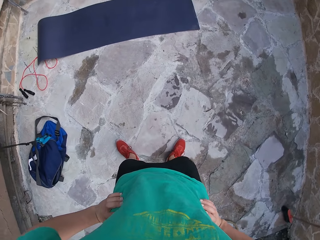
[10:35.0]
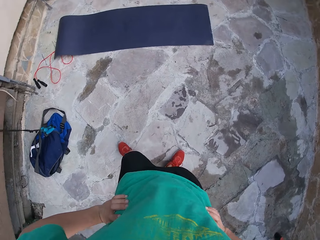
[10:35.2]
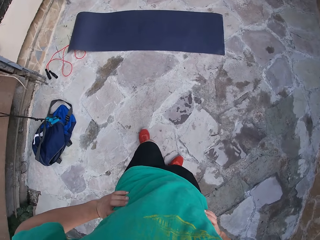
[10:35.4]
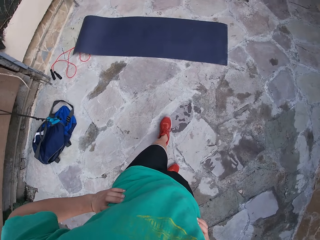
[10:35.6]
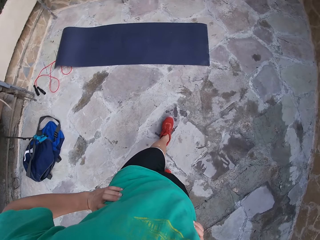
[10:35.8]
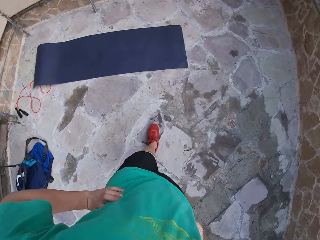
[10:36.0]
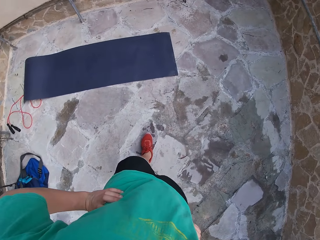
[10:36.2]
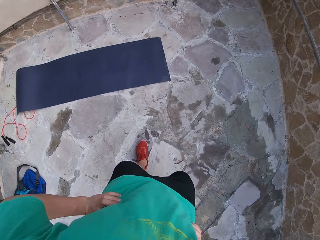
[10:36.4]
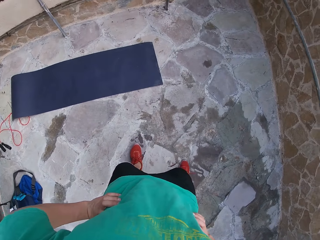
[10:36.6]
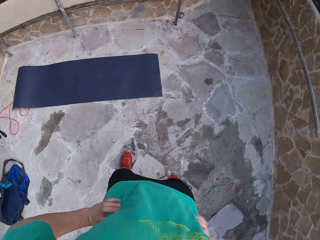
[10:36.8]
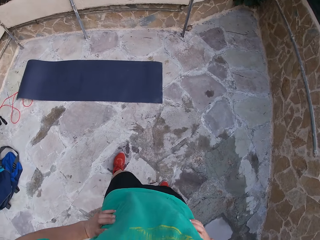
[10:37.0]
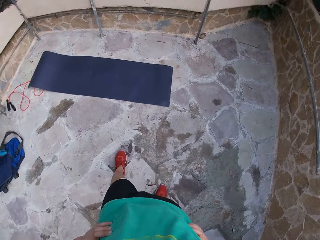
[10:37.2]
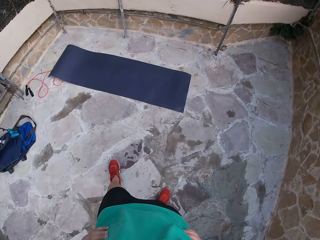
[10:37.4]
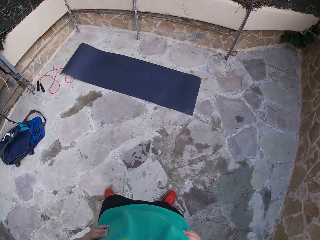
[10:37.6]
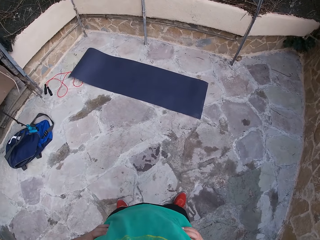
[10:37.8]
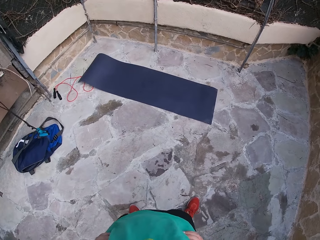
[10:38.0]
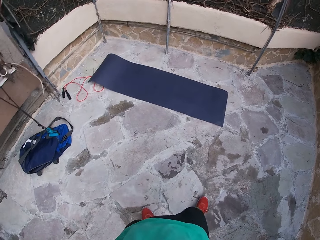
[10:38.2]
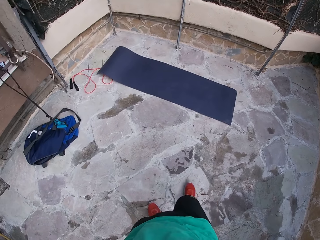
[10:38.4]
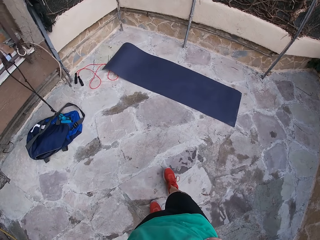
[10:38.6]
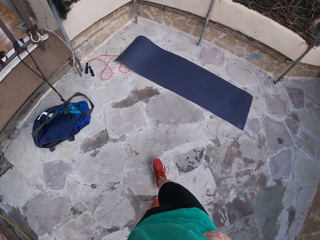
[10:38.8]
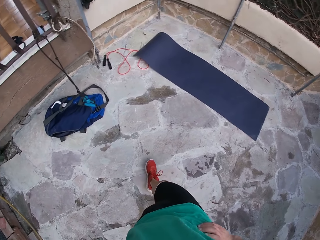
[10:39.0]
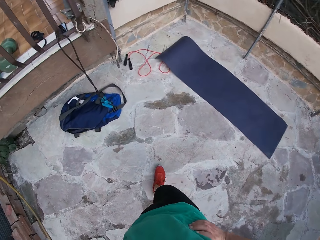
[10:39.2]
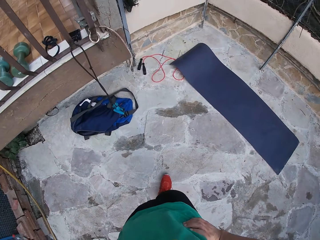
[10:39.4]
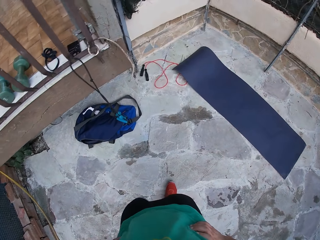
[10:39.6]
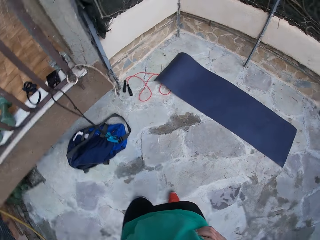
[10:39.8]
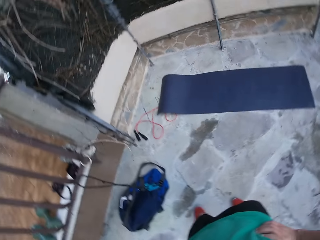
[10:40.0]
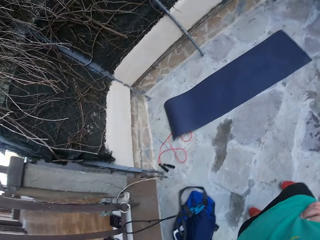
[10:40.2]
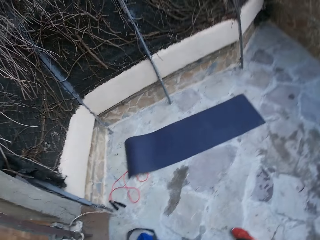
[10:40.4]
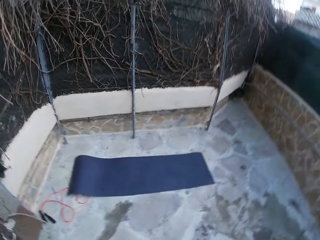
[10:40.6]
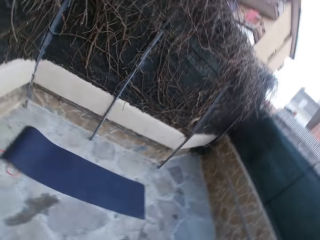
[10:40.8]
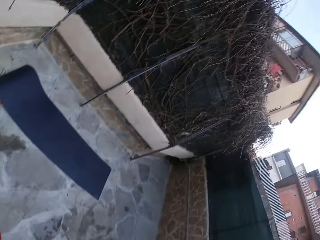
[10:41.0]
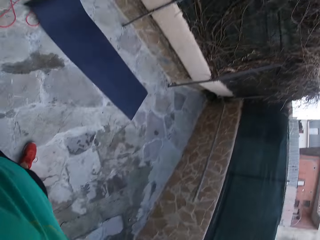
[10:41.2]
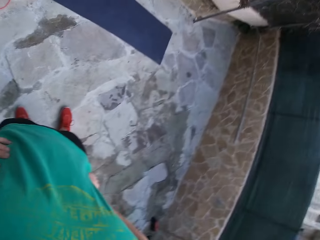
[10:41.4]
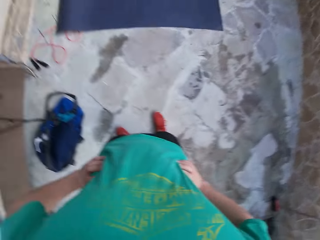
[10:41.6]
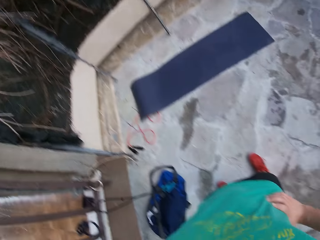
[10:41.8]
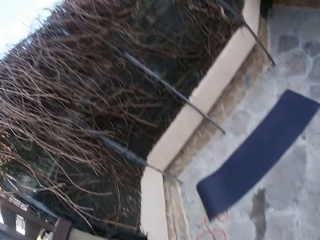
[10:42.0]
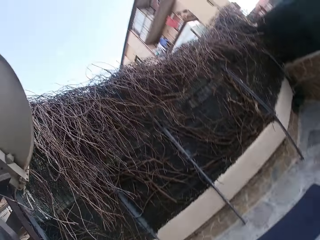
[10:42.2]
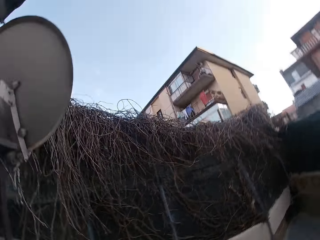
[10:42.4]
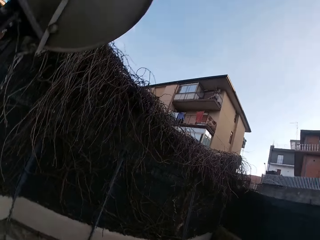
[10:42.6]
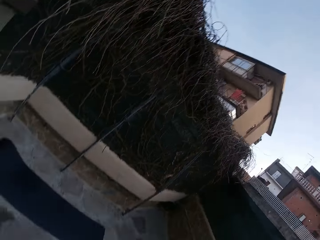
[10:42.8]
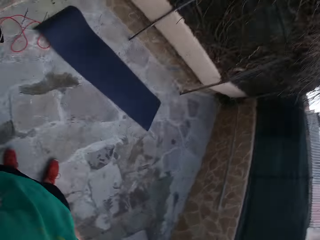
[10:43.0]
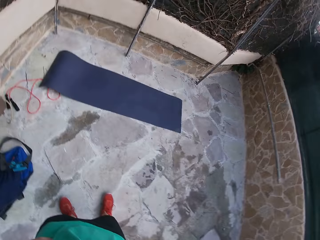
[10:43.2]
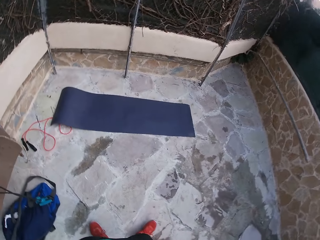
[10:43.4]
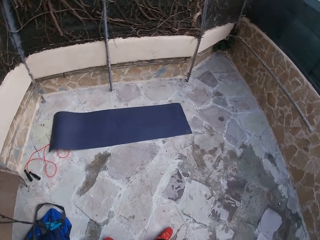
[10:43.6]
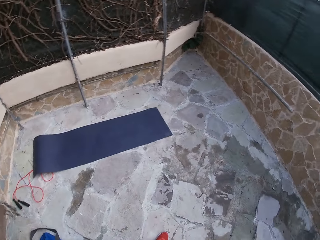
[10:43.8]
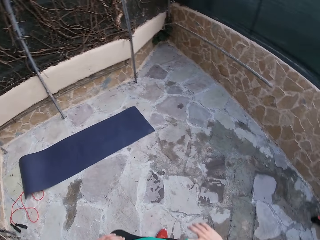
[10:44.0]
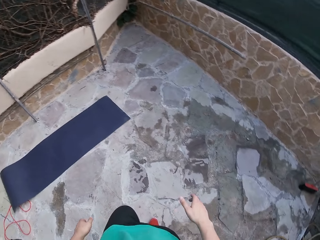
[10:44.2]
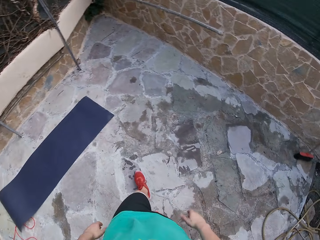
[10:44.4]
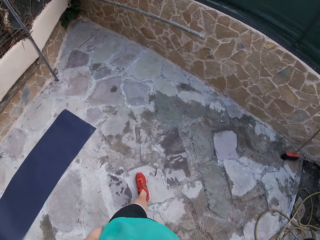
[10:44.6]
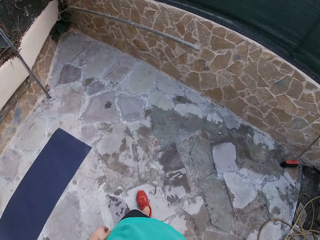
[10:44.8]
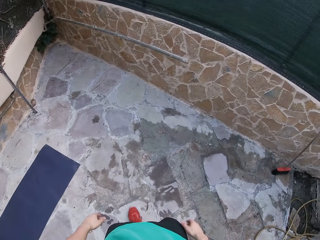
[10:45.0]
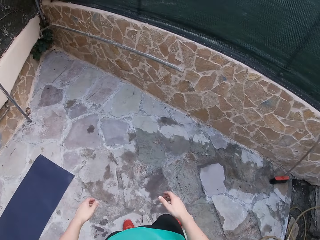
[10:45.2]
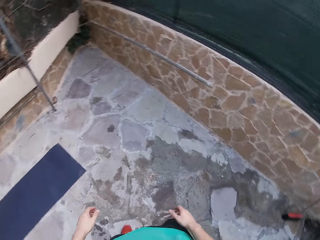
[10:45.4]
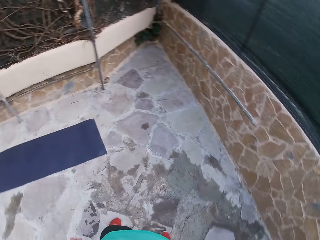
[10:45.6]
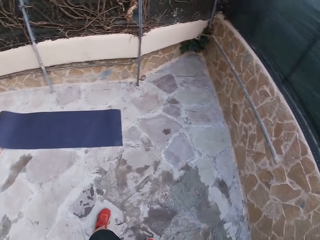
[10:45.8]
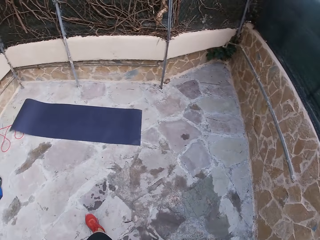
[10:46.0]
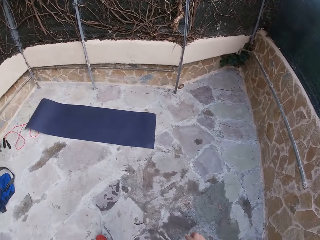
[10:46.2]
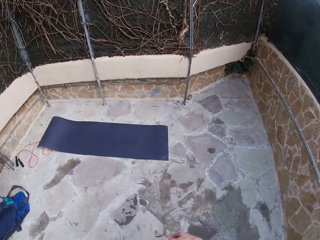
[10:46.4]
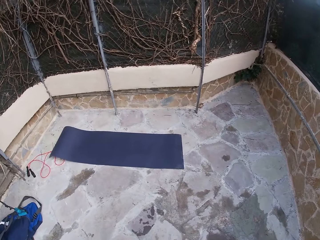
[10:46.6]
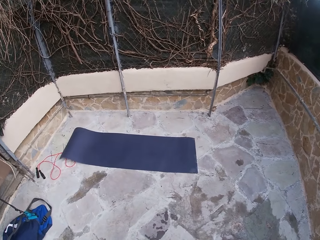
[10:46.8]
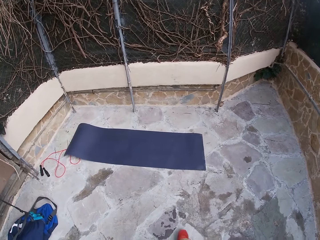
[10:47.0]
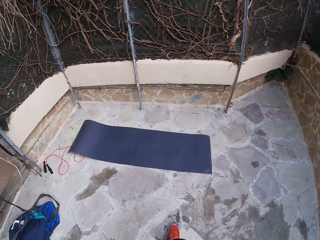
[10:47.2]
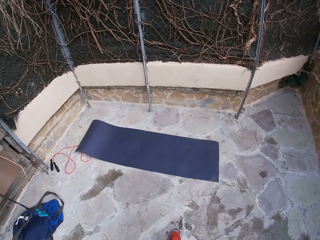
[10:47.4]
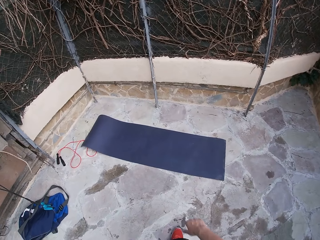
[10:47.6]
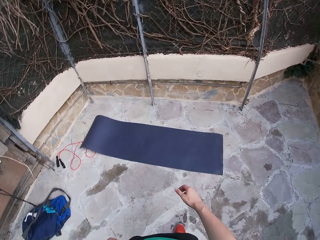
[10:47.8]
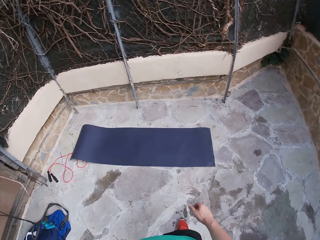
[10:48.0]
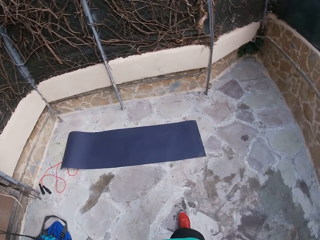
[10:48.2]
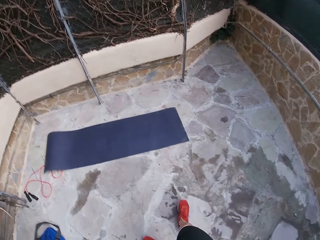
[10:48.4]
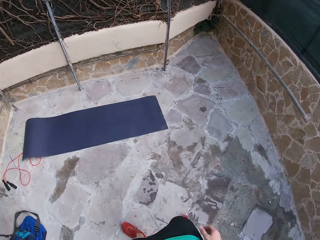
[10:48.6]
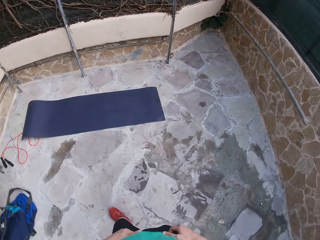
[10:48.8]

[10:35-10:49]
The camera wearer walks while holding his waist. He does side bends in the courtyard. He walks while swaying his hands.

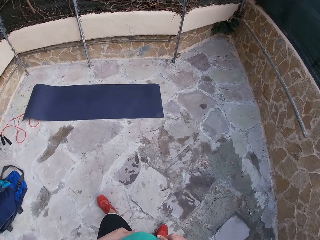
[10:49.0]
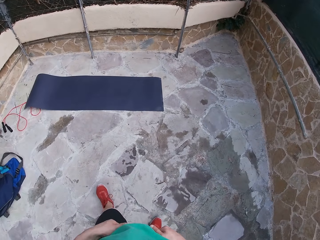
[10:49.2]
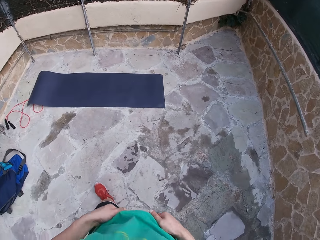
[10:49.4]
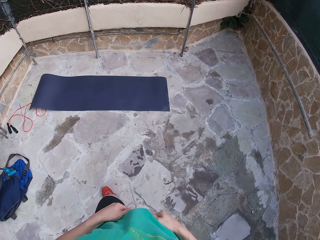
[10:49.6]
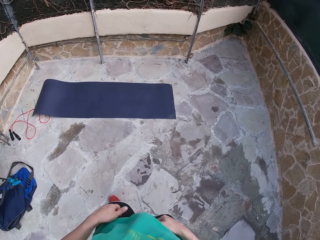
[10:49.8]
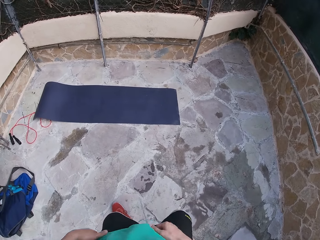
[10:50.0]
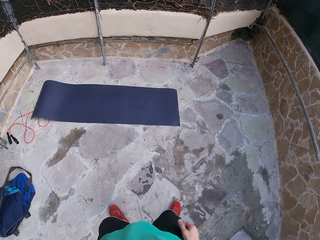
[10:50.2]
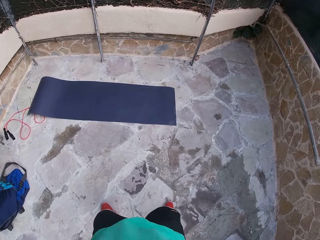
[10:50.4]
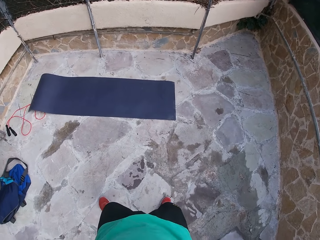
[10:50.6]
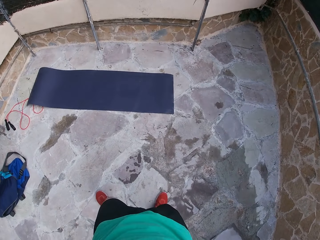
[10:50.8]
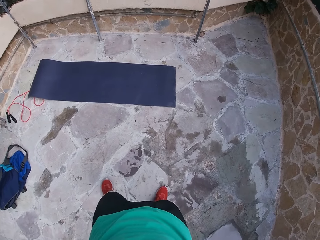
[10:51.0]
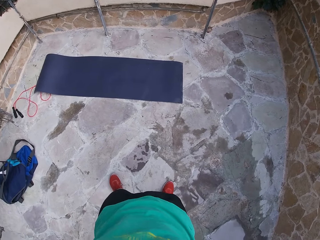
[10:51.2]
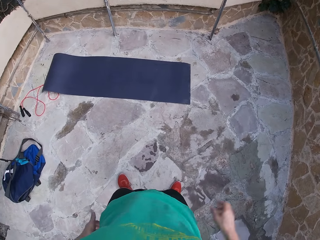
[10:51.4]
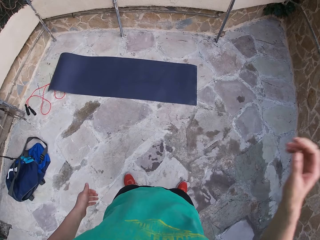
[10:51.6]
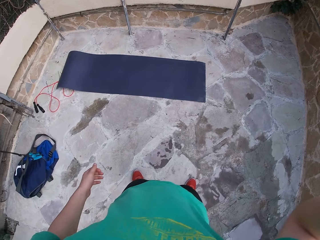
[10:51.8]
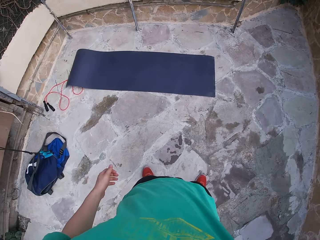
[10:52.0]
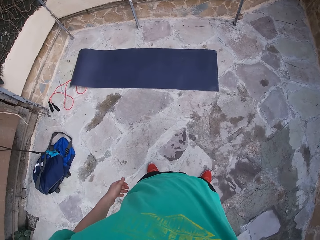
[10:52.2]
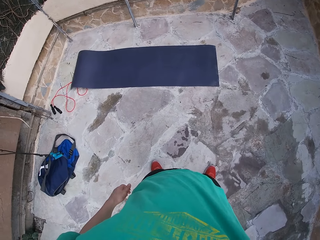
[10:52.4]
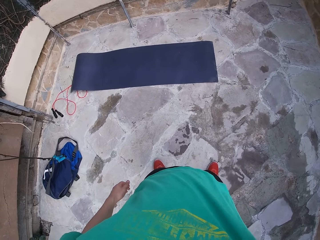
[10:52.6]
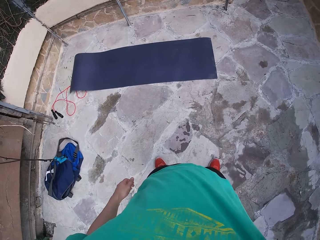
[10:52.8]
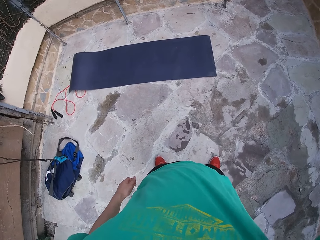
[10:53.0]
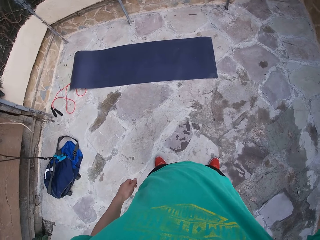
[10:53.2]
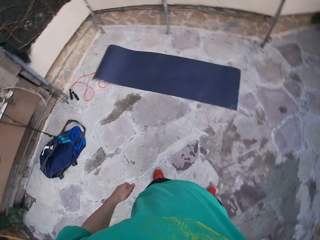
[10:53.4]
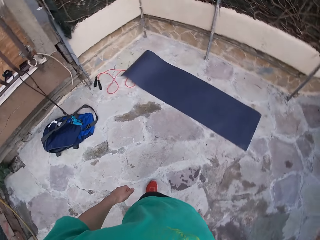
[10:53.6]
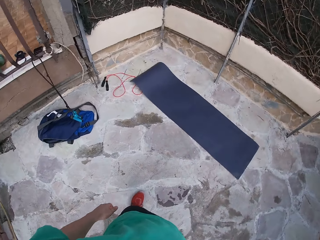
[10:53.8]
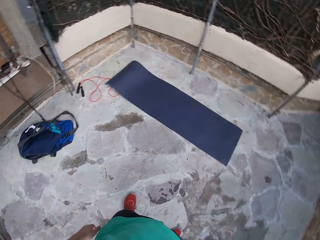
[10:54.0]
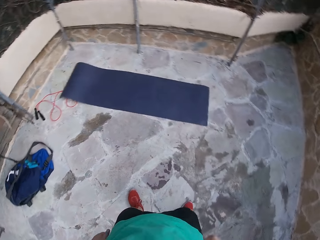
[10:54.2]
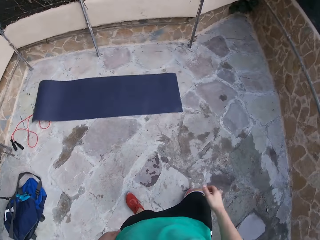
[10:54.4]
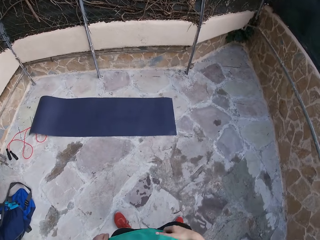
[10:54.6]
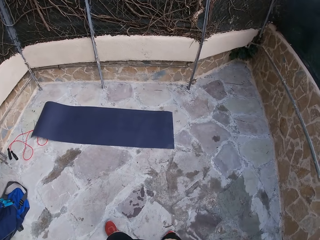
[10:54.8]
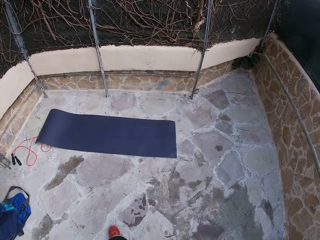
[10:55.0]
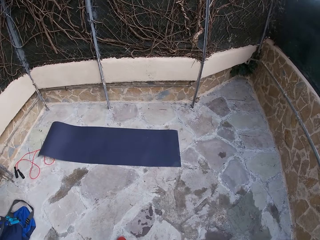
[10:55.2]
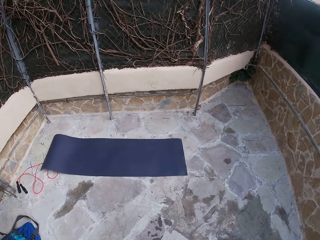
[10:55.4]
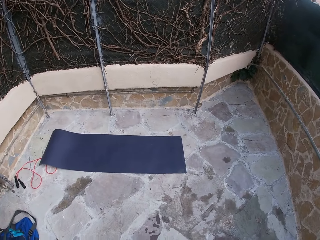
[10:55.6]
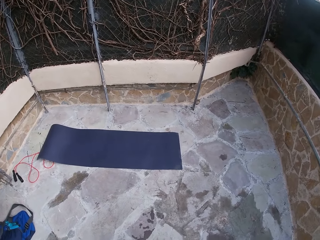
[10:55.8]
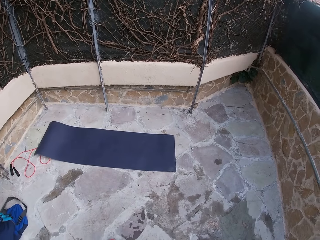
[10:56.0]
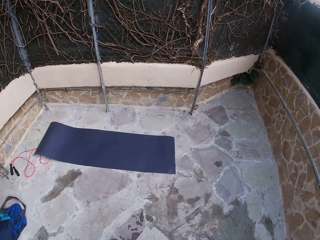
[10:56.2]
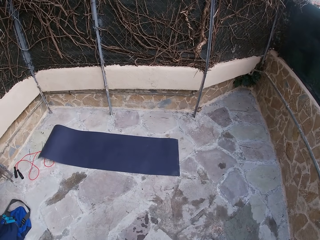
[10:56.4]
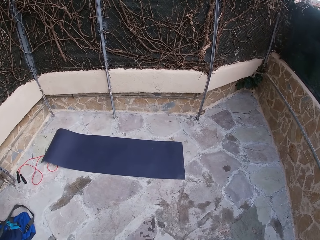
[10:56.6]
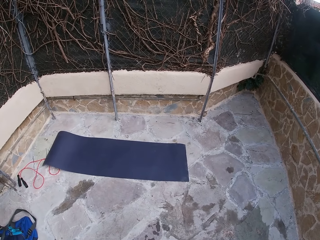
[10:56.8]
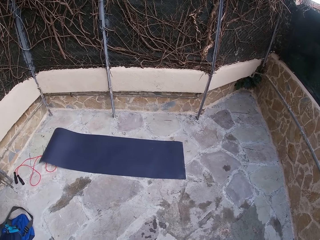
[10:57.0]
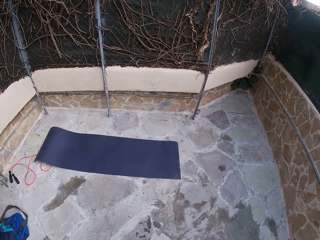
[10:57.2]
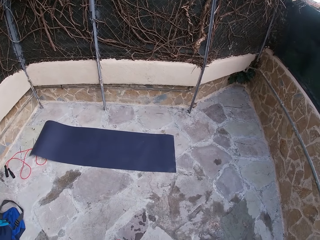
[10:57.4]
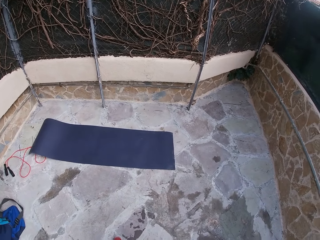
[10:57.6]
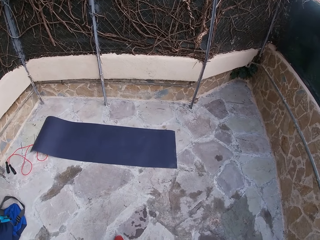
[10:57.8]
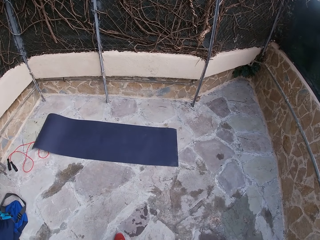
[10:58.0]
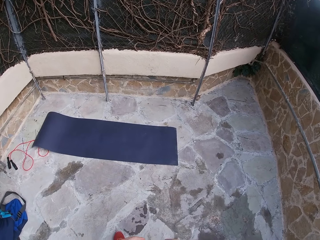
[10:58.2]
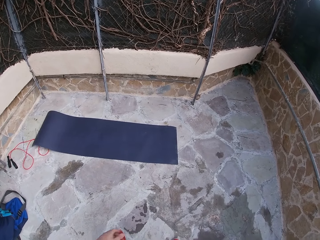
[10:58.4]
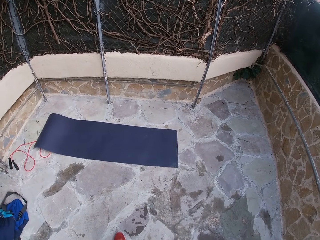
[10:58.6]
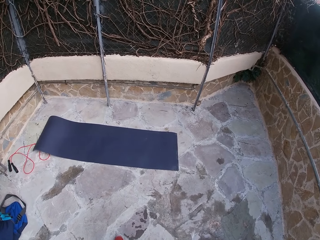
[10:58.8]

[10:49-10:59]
The camera wearer stands up. He touches his face with his right hand. He raises his right hand. He drops his hand.
